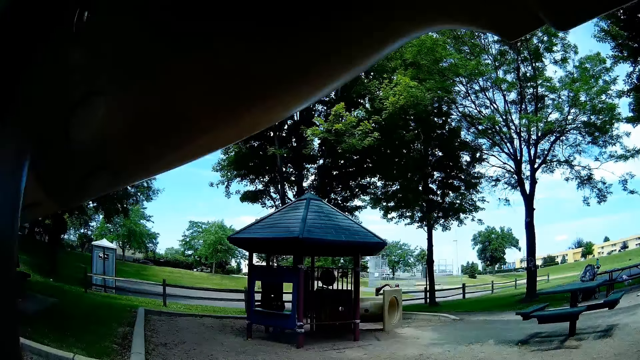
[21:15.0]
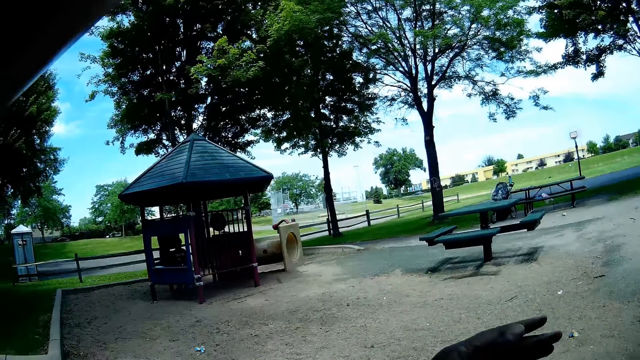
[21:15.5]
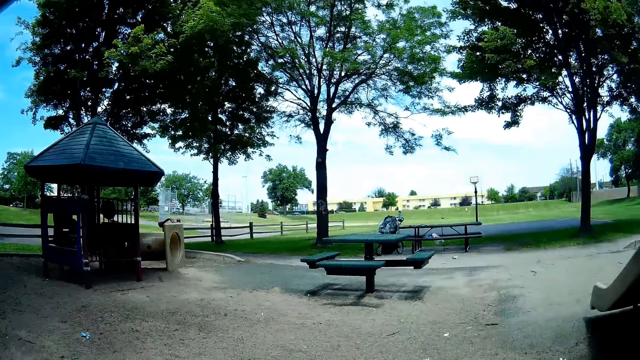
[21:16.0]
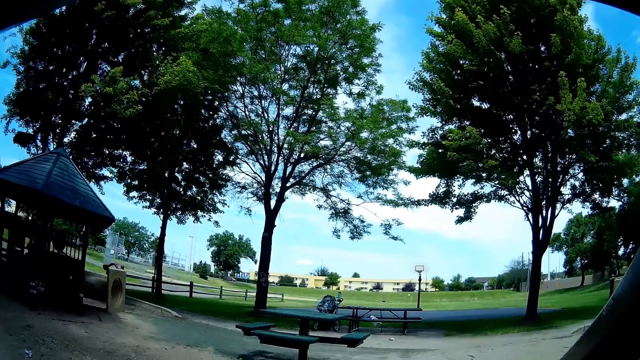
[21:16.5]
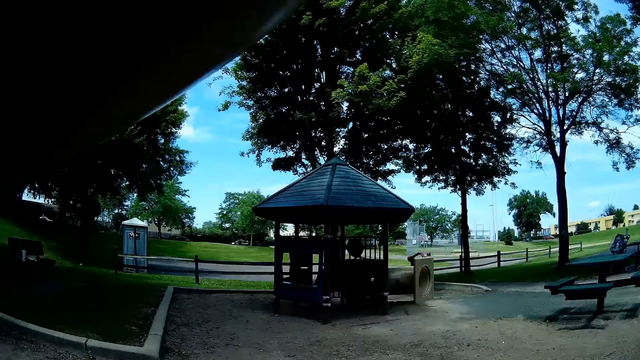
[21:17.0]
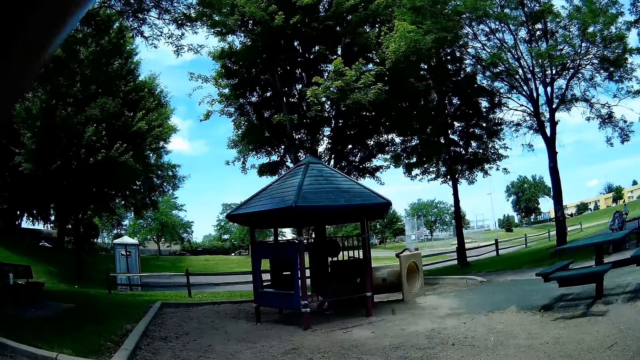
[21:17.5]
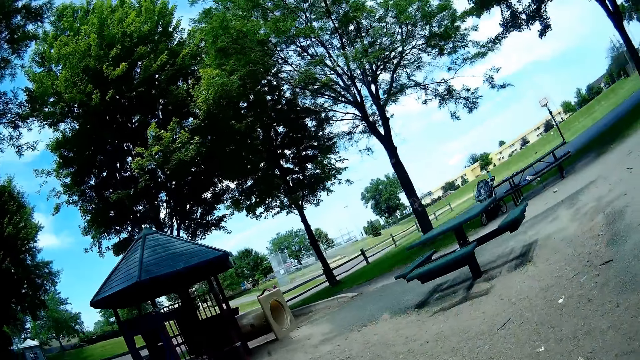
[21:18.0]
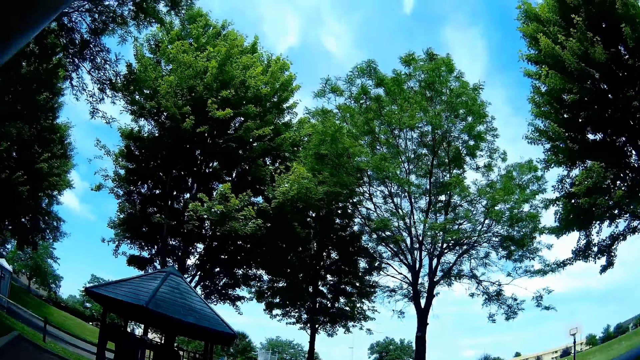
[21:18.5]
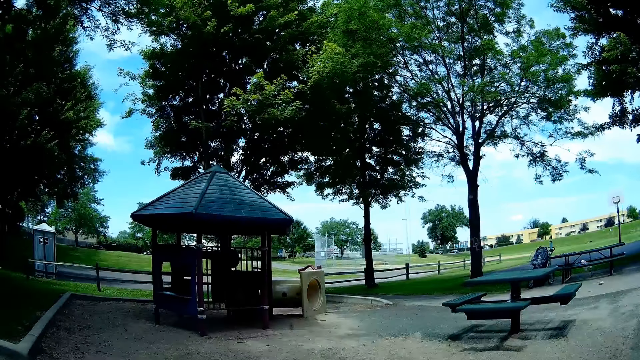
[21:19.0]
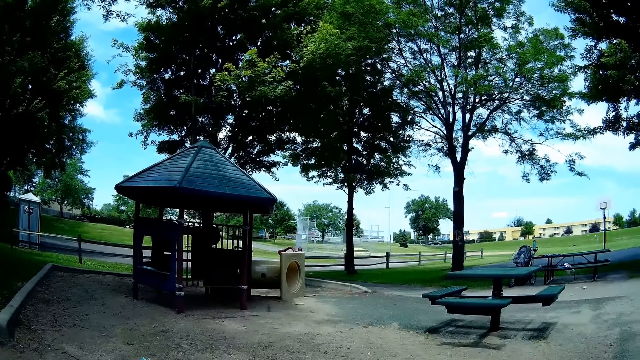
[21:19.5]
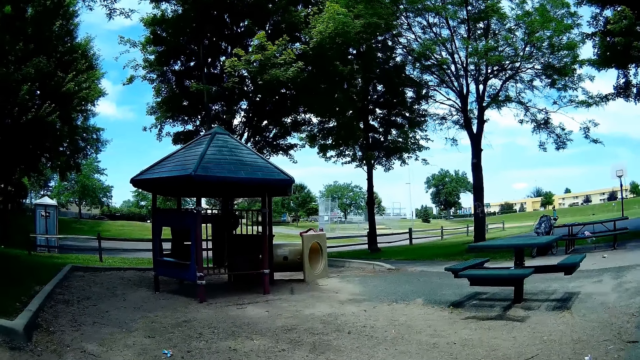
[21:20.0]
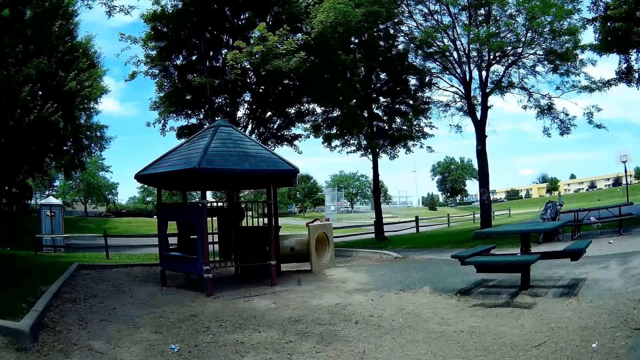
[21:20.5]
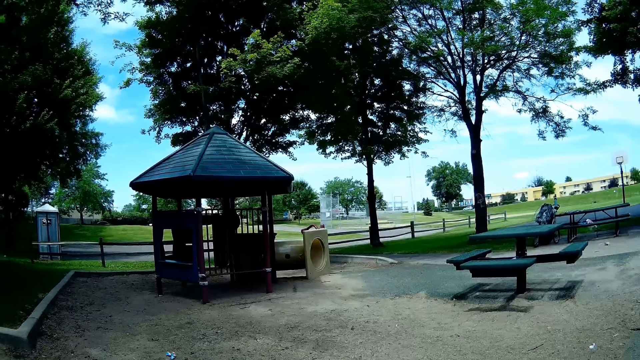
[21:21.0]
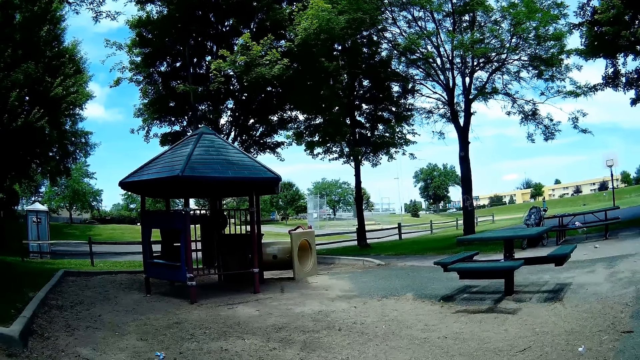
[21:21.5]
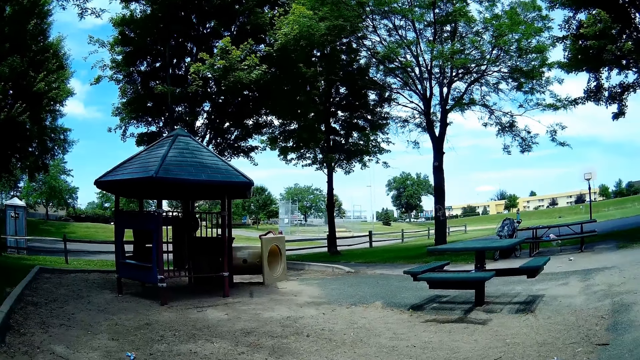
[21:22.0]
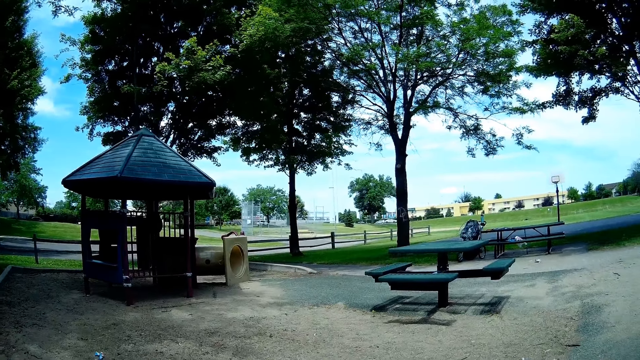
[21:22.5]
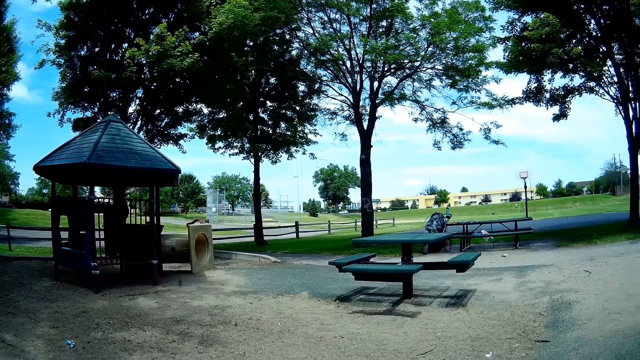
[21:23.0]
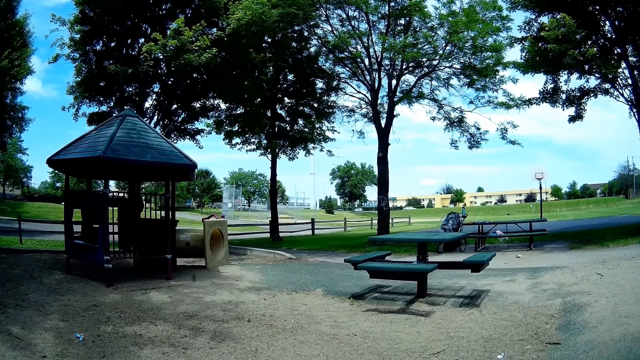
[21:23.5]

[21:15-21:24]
The camera wearer talks. They look around.

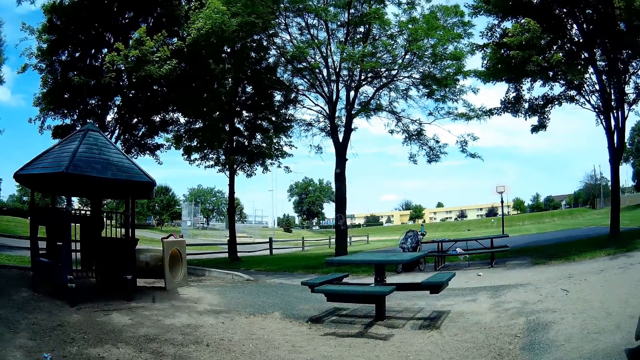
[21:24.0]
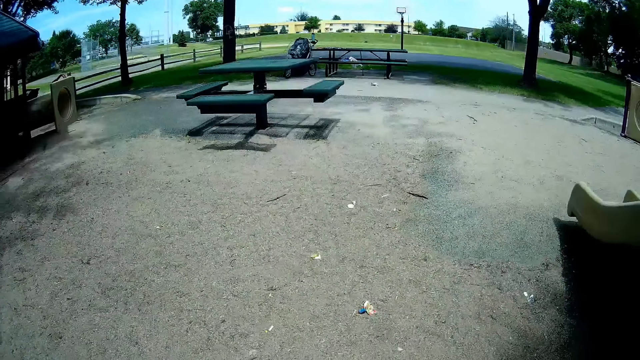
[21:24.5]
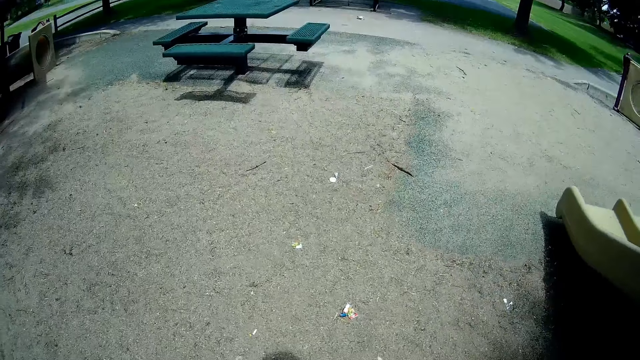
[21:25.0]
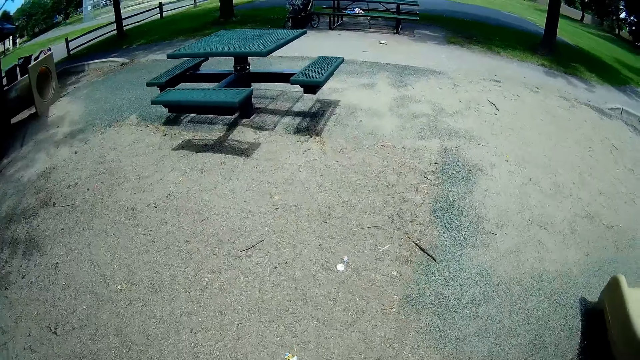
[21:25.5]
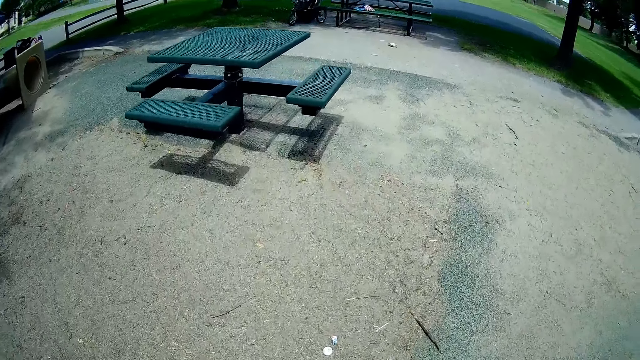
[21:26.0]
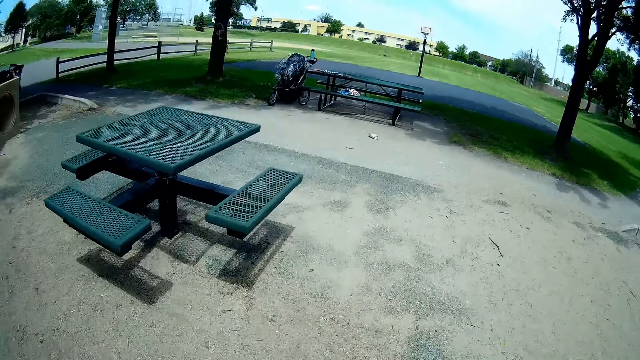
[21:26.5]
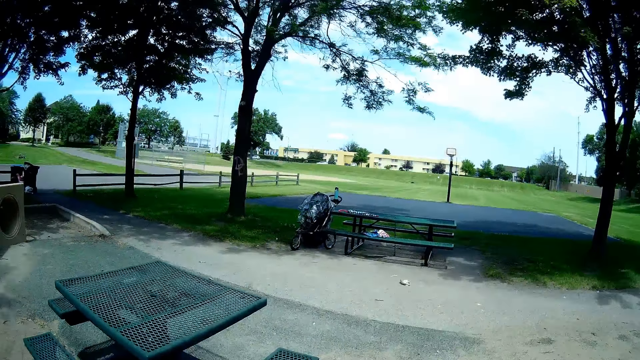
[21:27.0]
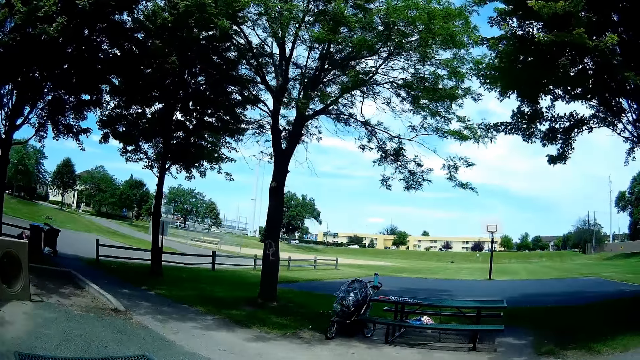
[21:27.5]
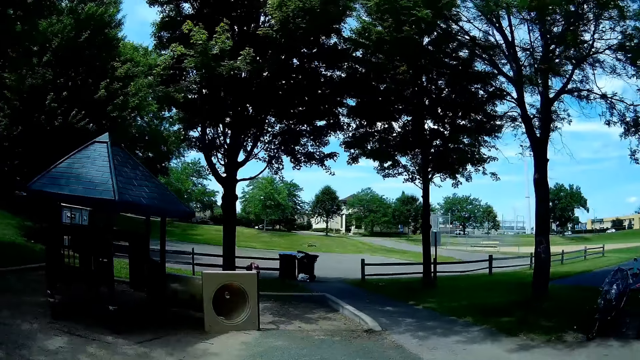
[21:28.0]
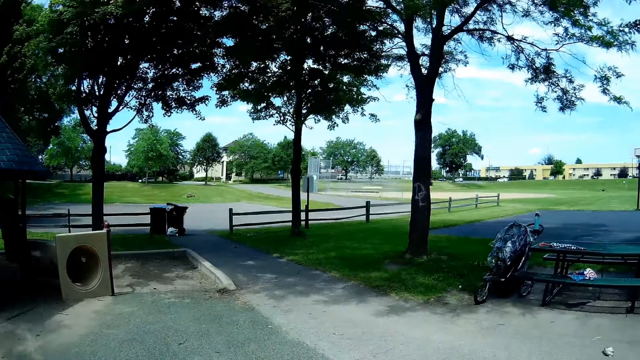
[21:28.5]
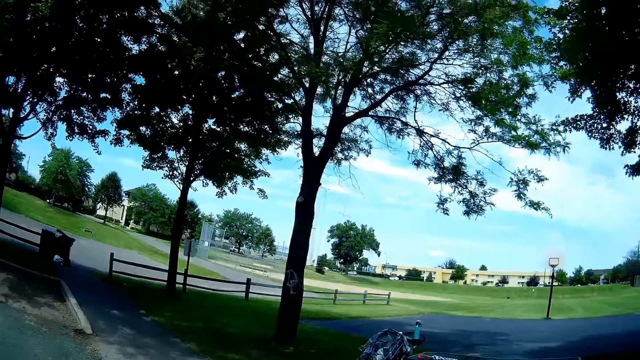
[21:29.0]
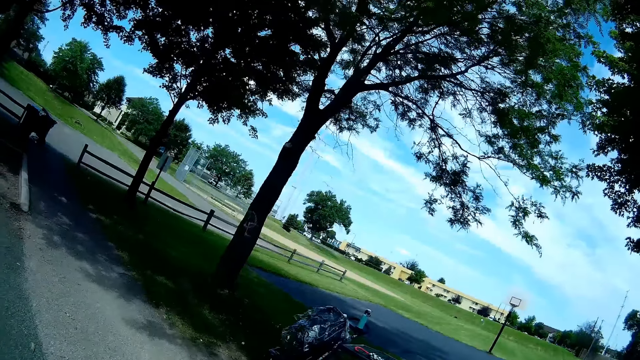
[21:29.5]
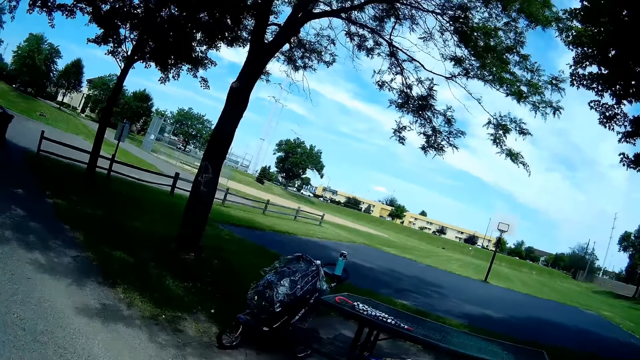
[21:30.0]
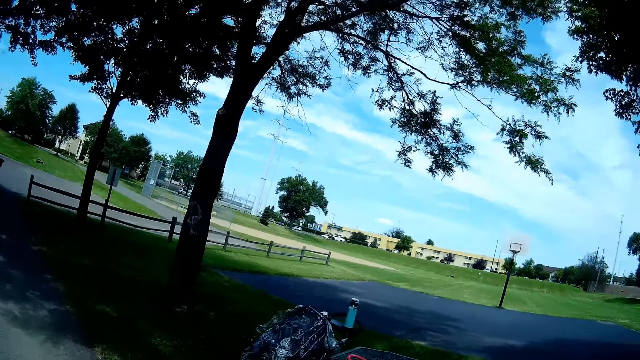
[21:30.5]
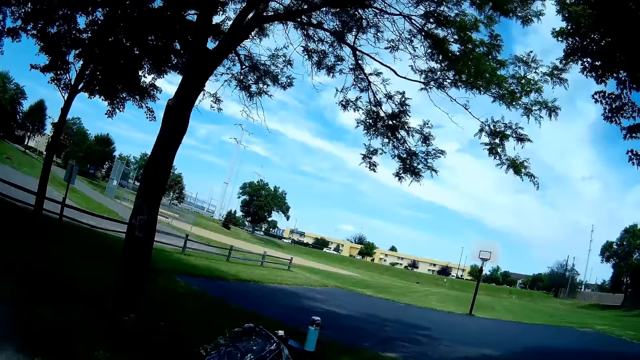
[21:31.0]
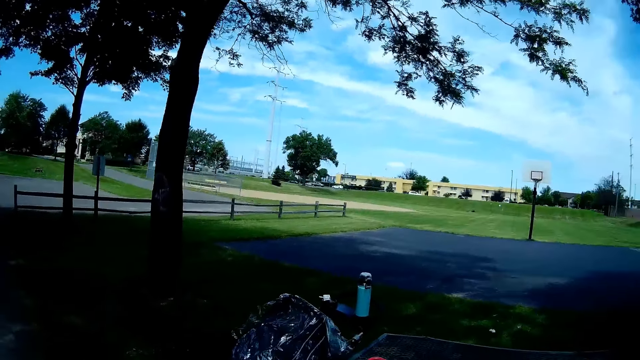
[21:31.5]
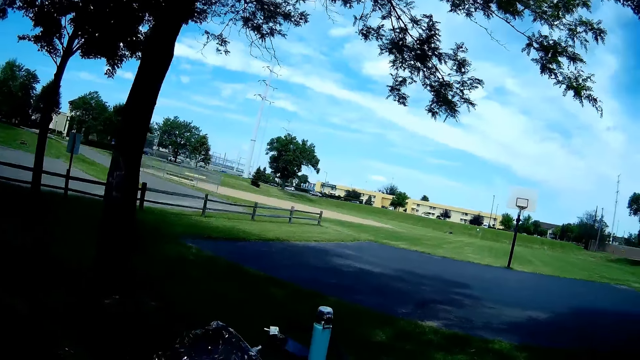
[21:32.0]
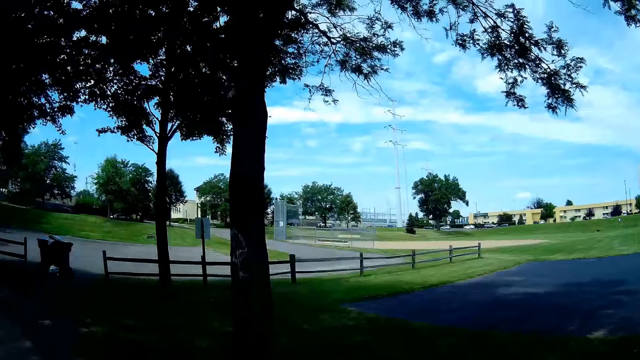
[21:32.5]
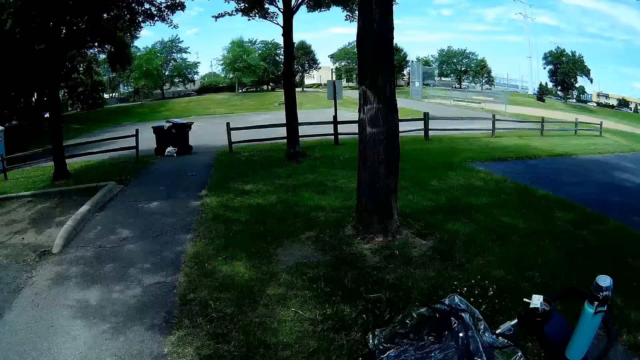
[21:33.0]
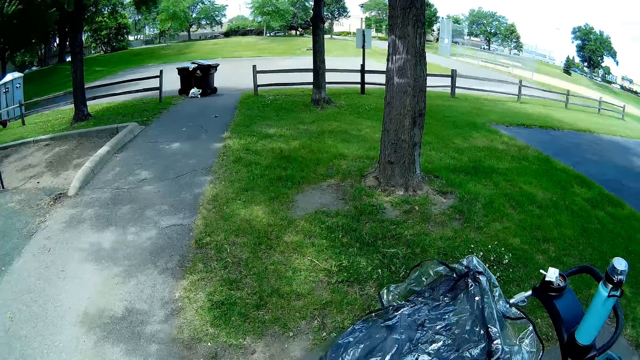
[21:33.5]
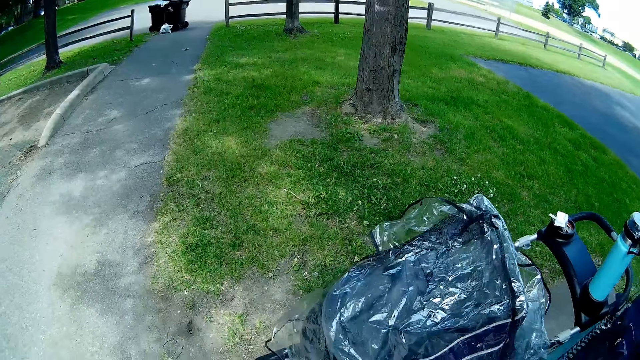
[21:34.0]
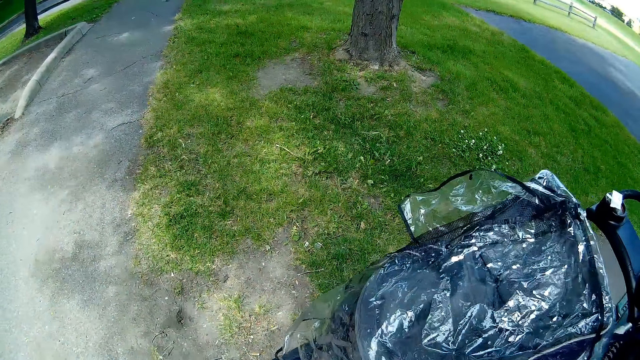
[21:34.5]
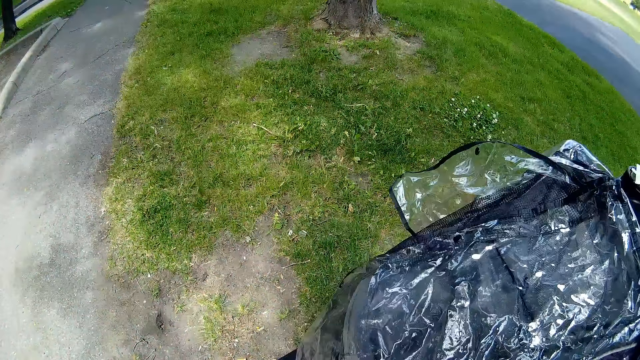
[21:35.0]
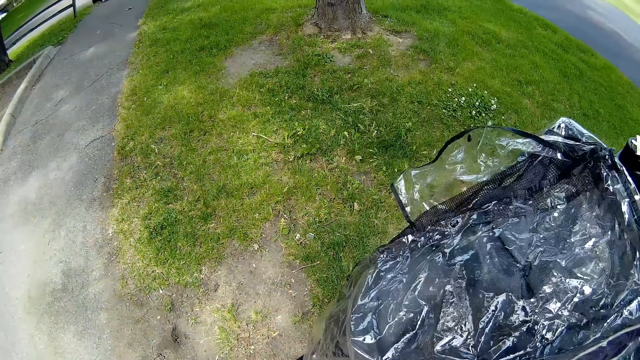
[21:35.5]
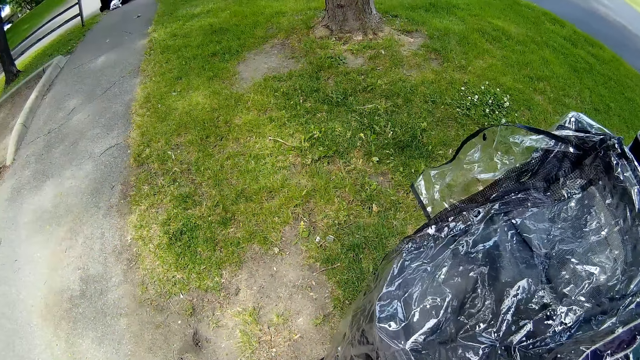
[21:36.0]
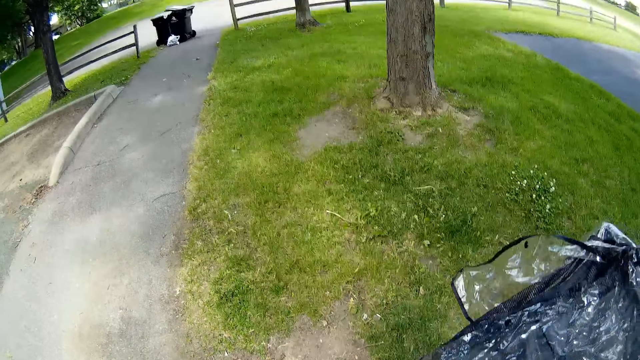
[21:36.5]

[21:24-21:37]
The camera wearer makes a sound. They talk.
